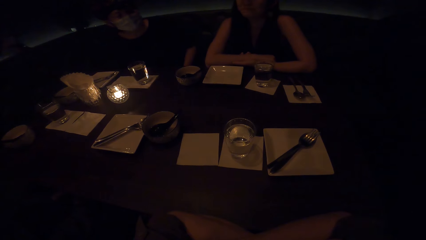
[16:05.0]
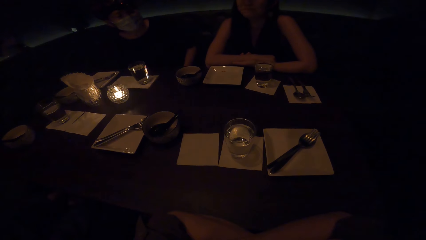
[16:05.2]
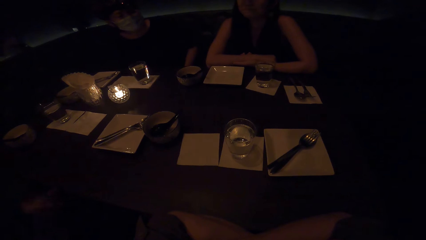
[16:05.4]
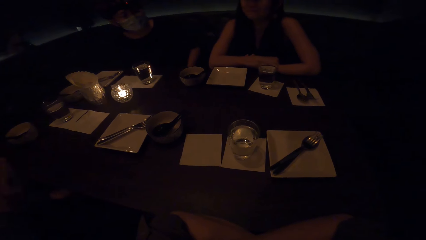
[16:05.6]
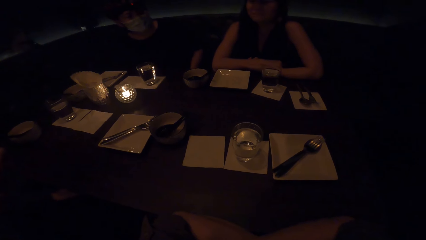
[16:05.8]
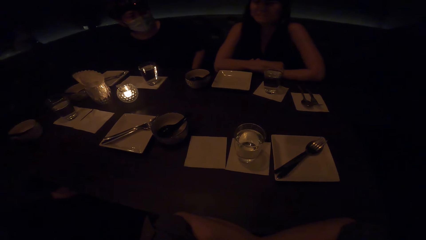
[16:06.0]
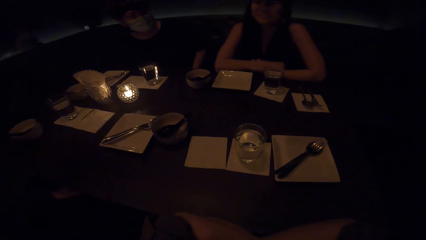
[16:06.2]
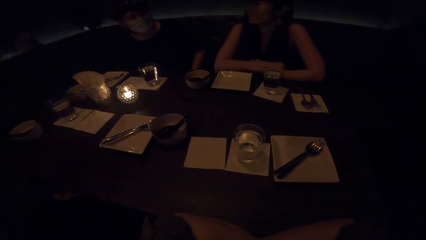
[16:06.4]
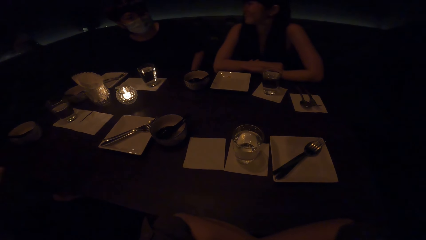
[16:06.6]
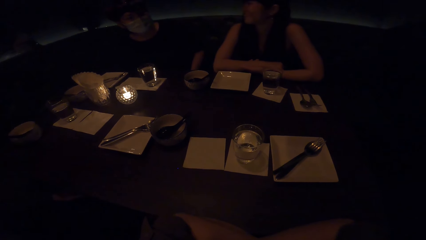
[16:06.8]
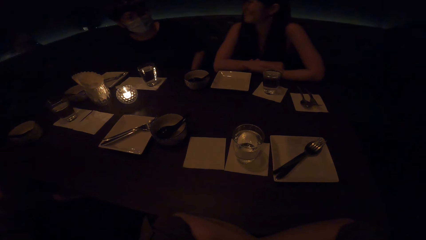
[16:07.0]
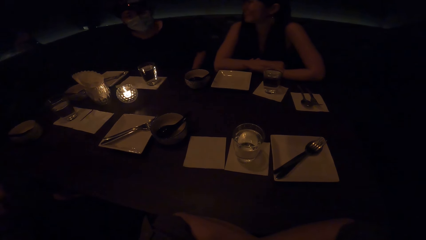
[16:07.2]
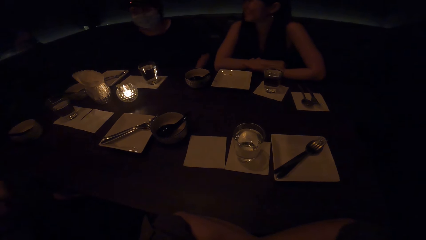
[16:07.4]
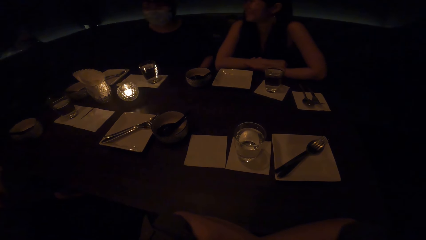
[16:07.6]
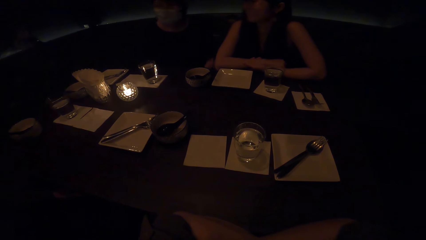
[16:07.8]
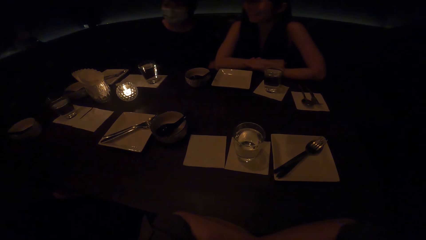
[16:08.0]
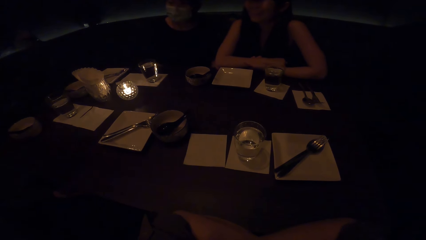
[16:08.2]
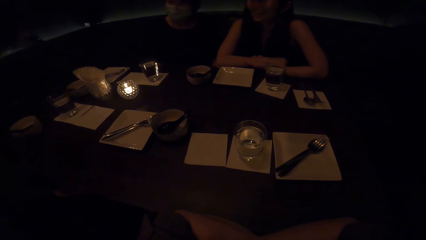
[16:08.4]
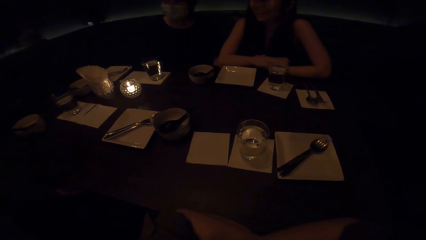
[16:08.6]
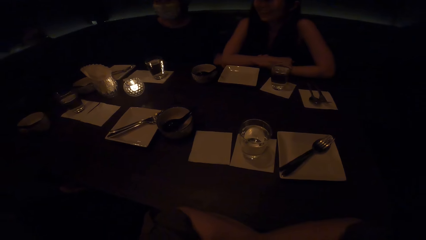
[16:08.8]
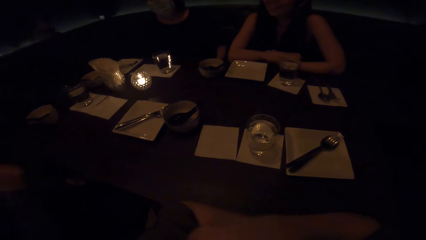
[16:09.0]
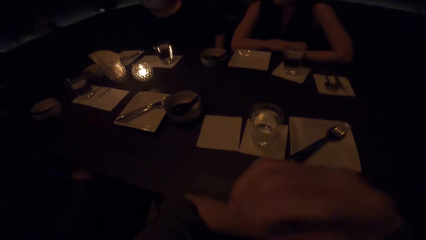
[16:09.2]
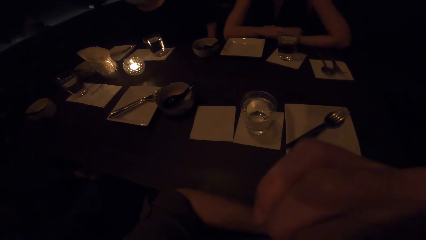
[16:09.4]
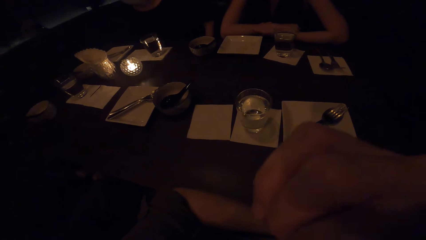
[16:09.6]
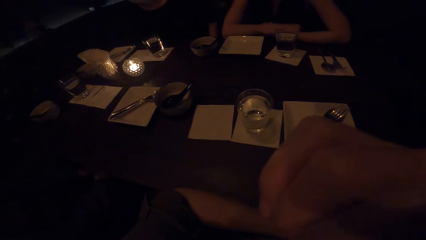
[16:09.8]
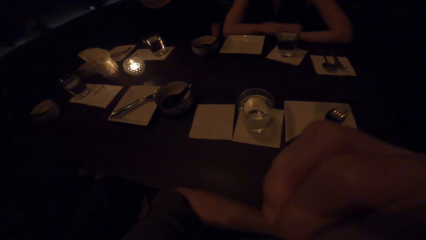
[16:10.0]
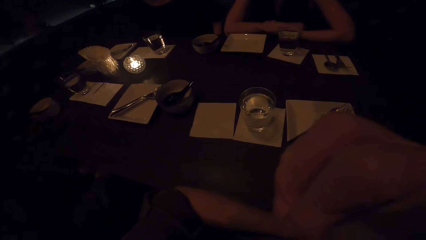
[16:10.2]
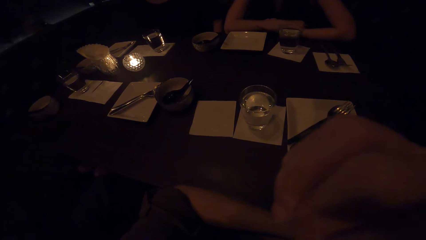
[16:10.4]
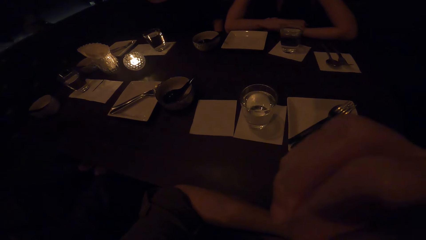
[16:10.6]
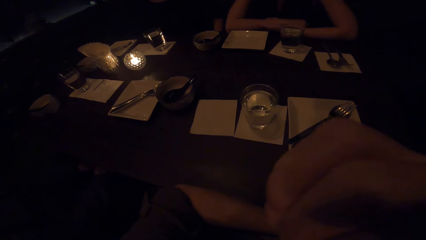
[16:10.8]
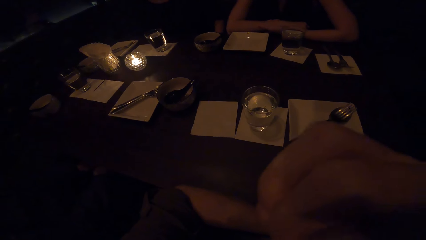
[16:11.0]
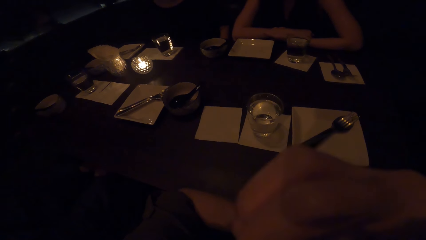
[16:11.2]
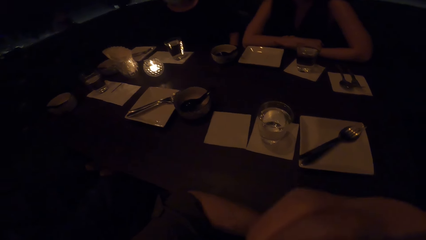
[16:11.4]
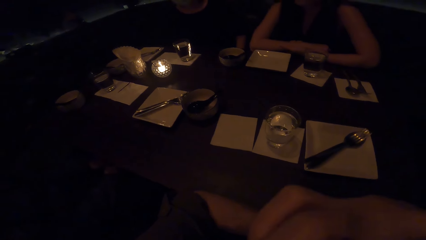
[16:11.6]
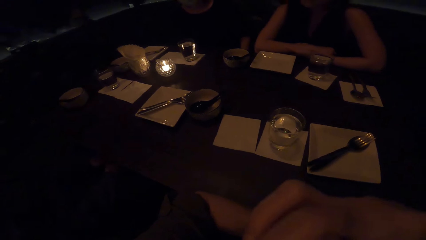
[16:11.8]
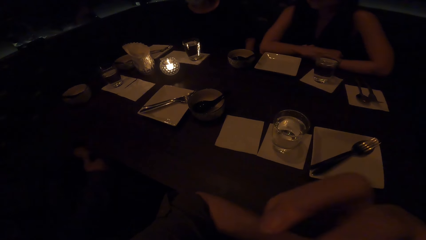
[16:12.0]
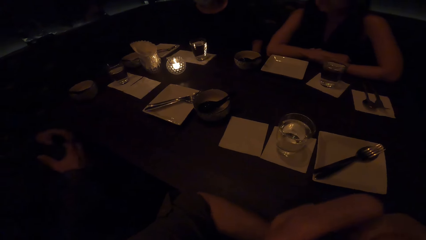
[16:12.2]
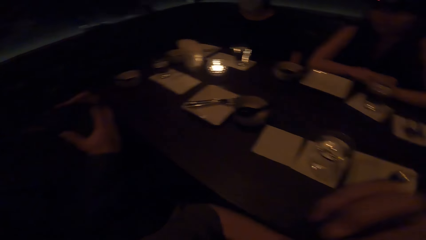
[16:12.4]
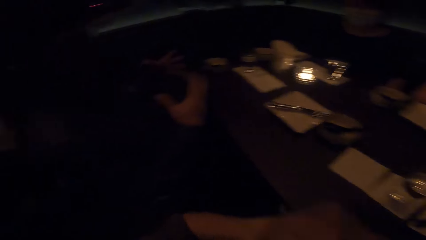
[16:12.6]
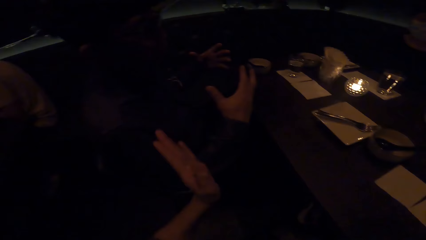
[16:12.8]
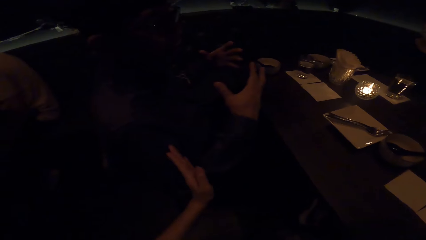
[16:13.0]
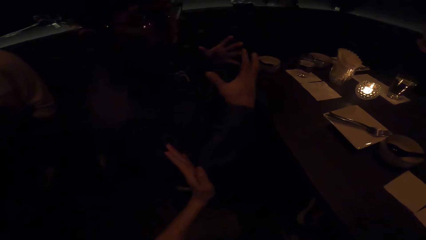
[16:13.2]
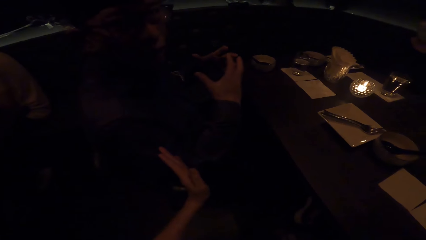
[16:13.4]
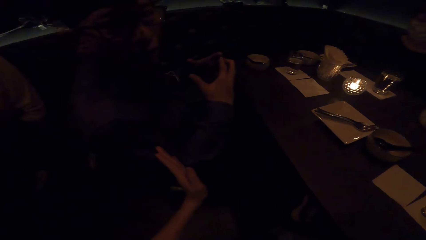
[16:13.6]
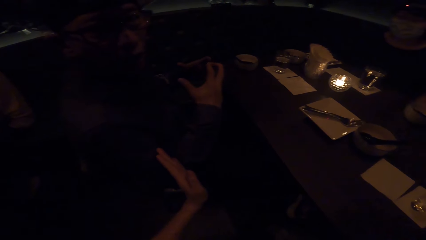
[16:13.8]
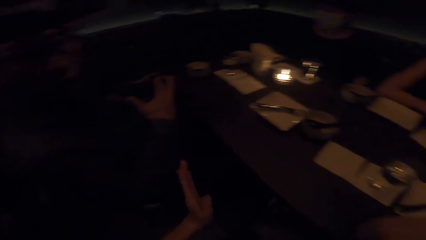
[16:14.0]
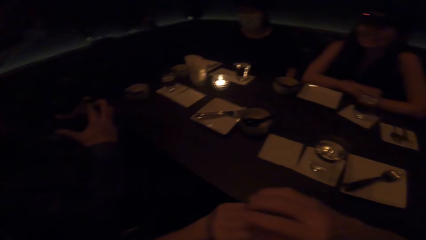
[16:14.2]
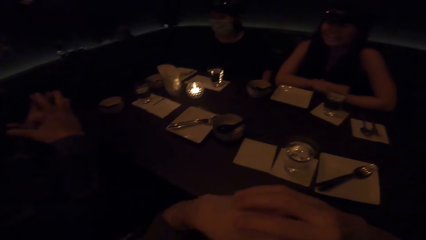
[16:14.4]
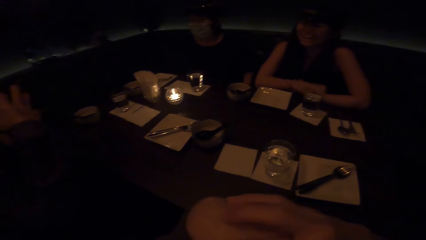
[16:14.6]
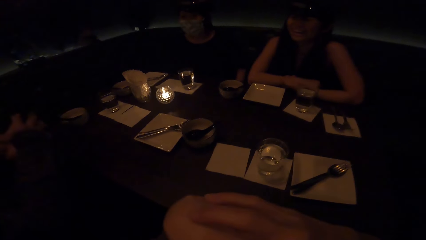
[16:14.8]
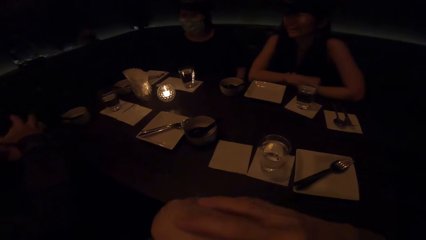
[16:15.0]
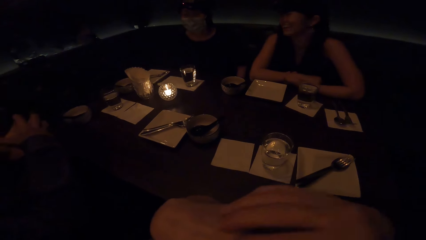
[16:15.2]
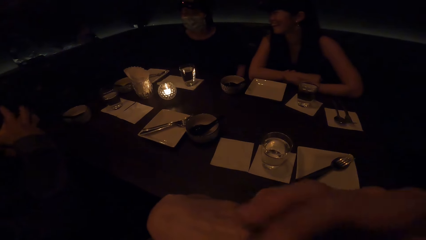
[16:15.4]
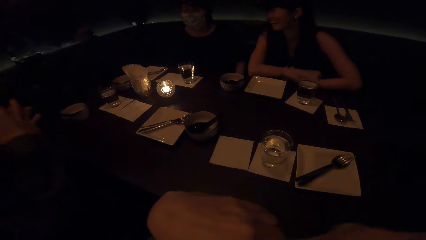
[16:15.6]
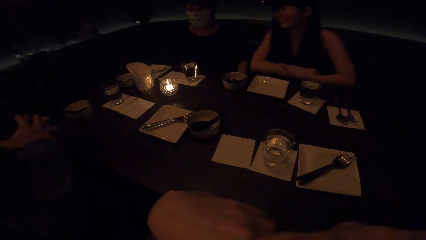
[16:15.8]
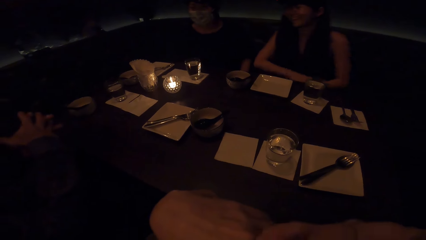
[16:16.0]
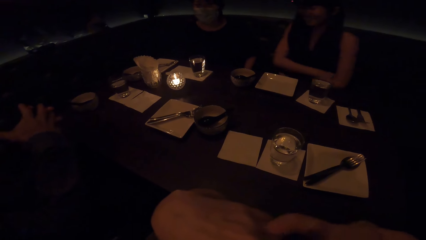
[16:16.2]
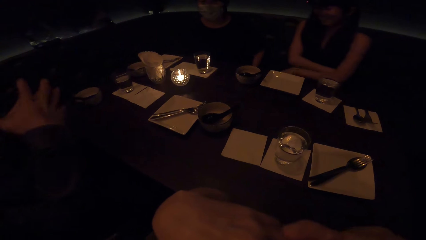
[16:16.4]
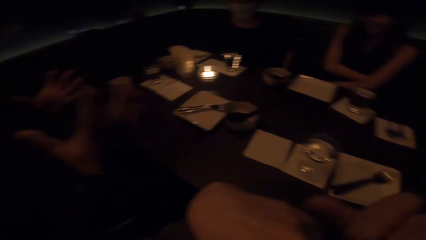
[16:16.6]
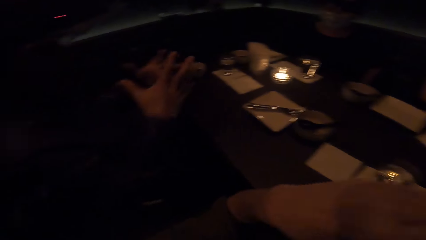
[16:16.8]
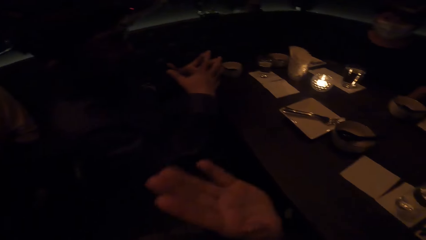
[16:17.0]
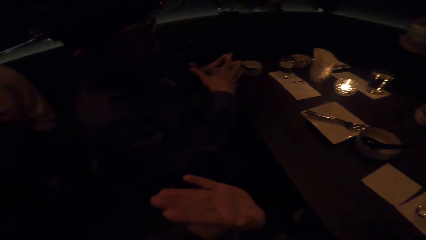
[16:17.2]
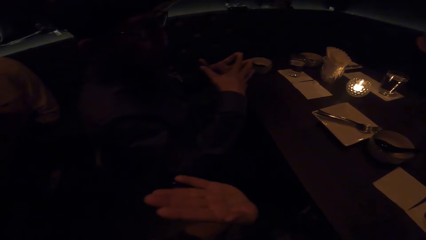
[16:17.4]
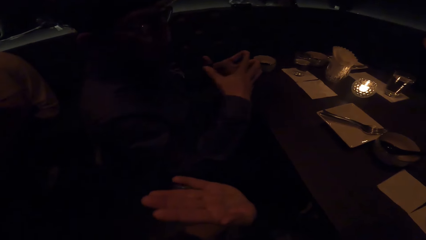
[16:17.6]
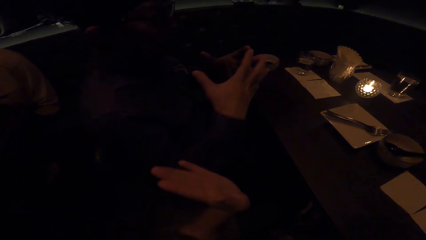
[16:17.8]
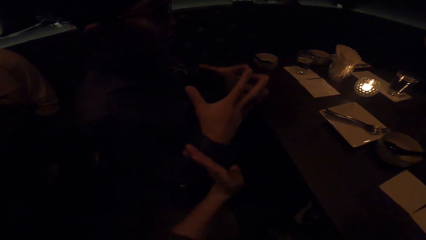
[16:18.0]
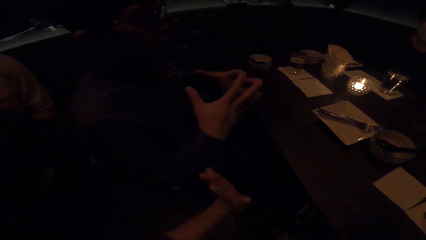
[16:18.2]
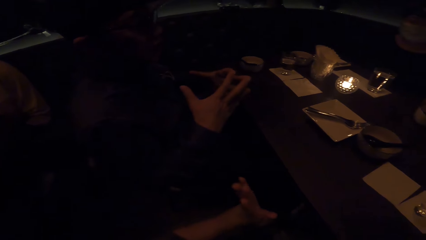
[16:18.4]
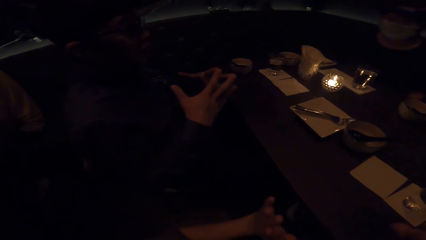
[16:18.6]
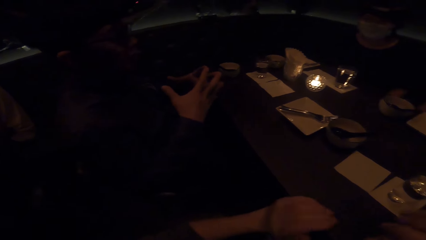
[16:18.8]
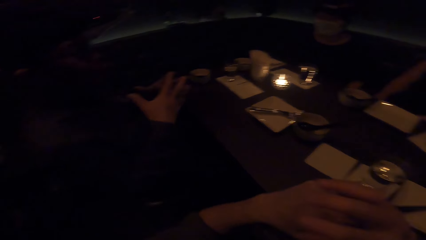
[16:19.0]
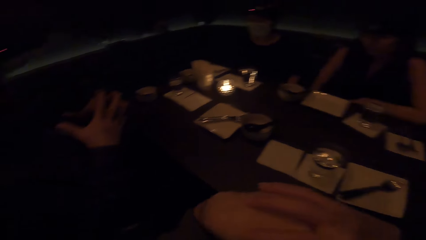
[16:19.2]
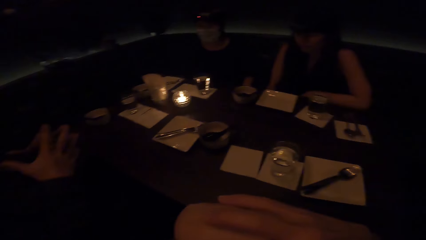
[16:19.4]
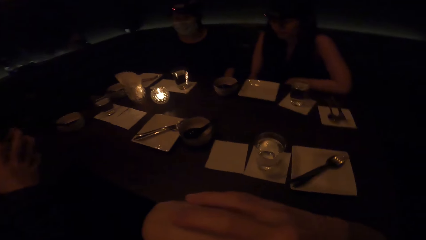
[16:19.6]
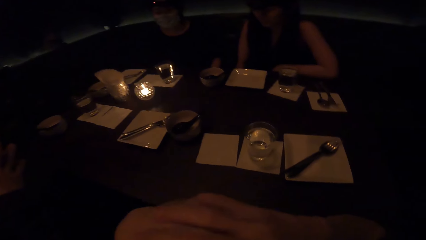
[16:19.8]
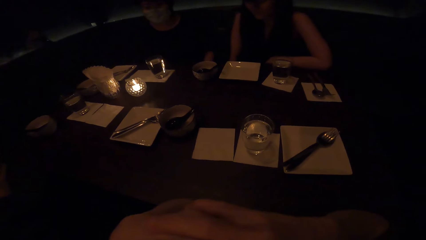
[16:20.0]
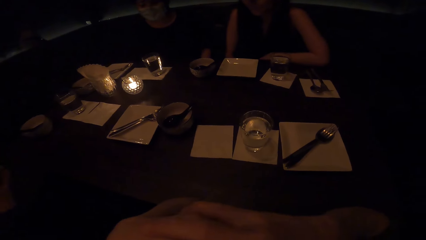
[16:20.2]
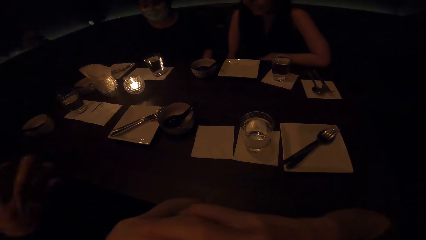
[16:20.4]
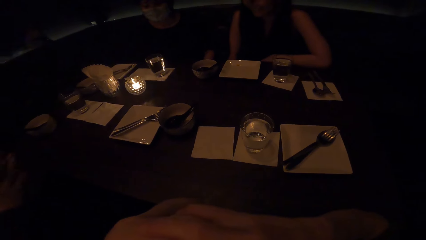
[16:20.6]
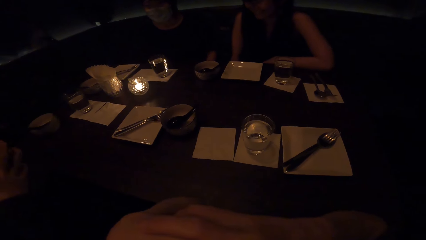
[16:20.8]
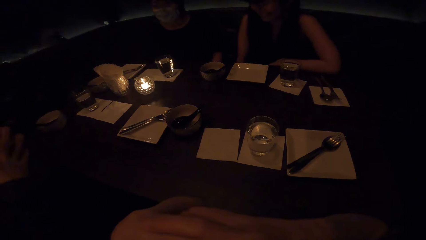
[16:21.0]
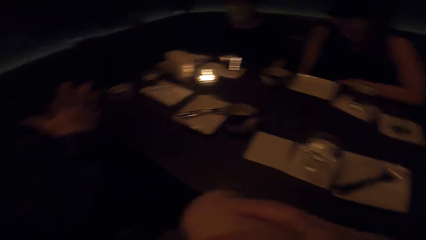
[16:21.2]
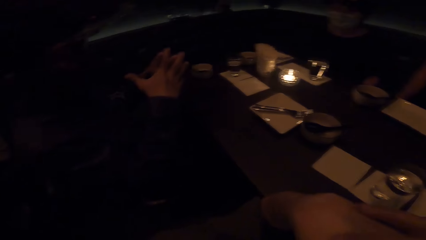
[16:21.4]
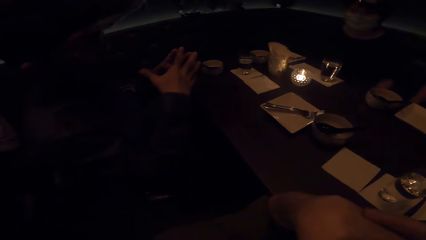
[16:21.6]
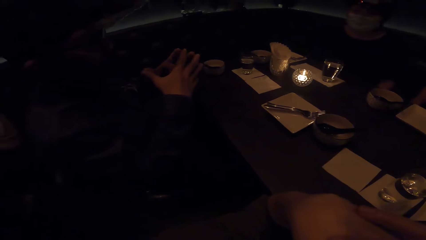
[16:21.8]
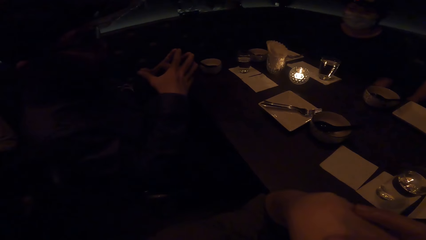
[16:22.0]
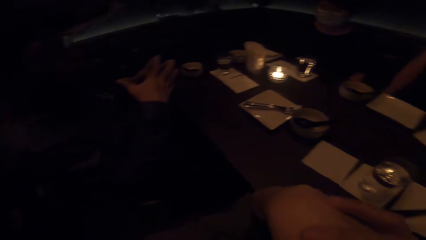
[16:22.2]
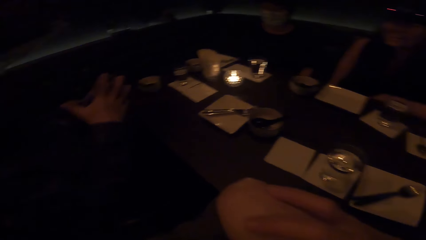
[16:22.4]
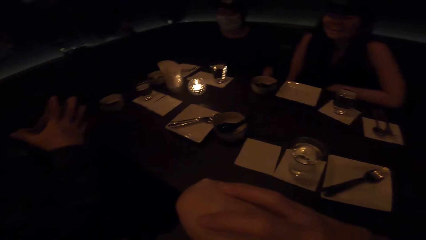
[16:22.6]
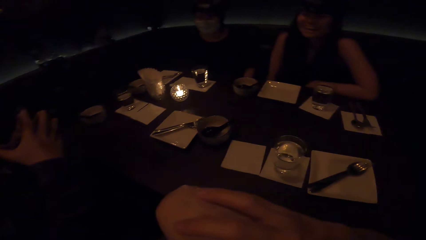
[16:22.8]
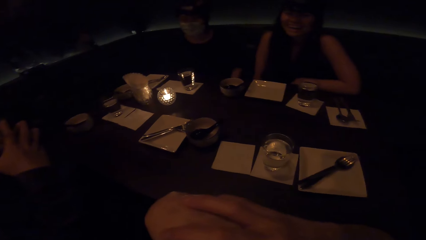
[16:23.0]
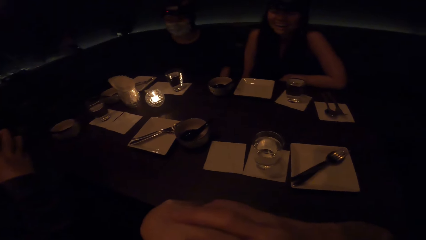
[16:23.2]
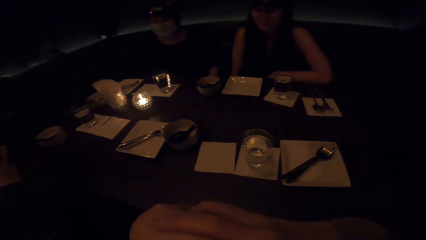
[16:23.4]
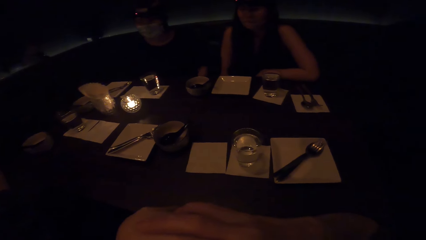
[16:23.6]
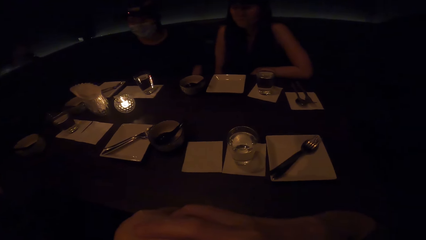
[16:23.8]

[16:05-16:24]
A man converses with a lady, another lady and the camera wearer. The camera wearer converses with another man. The first man moves his hands.
